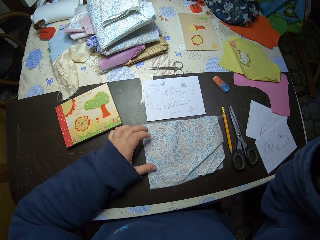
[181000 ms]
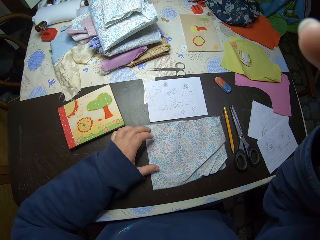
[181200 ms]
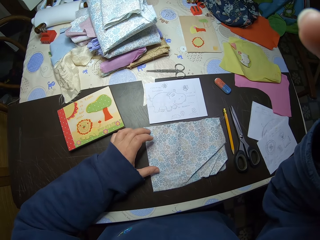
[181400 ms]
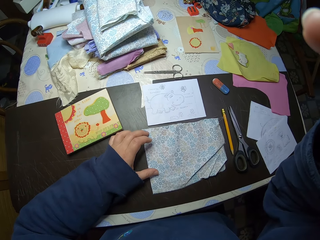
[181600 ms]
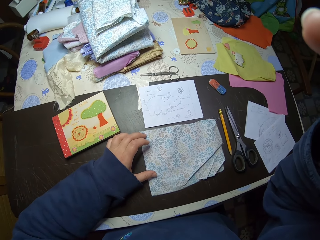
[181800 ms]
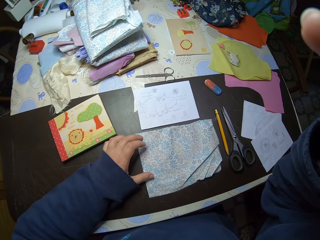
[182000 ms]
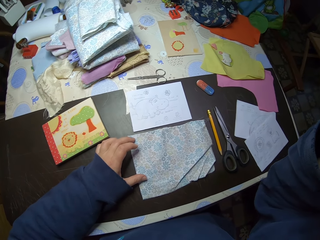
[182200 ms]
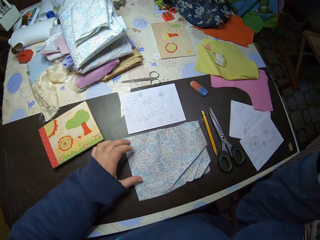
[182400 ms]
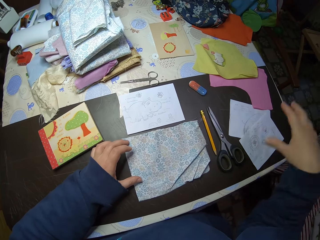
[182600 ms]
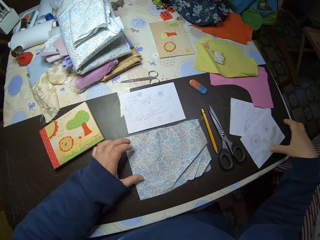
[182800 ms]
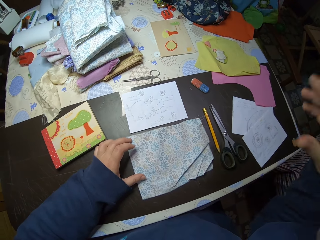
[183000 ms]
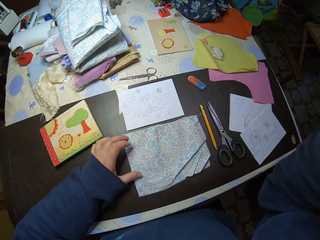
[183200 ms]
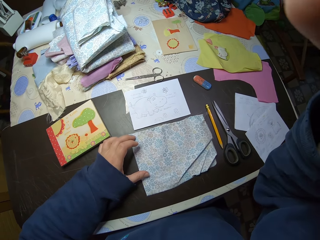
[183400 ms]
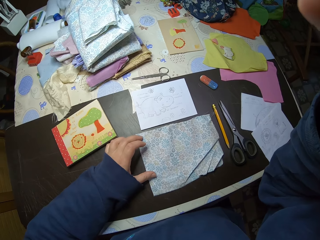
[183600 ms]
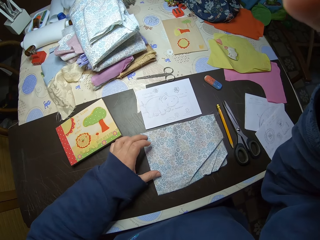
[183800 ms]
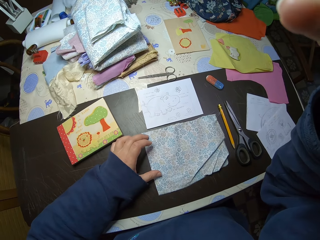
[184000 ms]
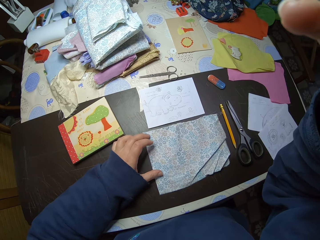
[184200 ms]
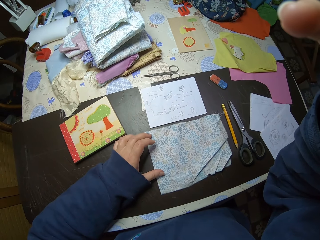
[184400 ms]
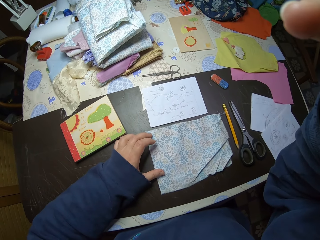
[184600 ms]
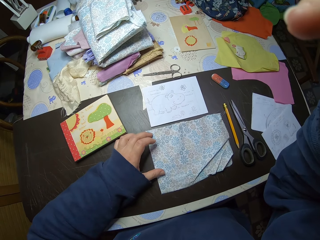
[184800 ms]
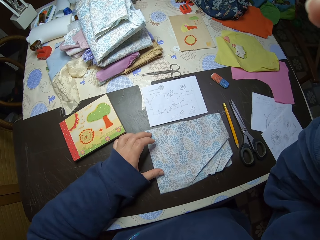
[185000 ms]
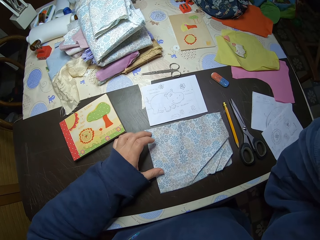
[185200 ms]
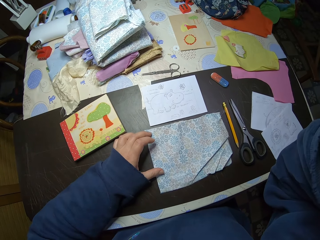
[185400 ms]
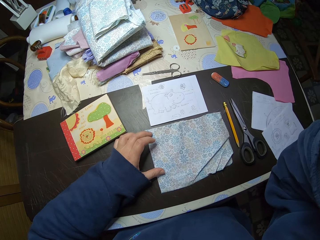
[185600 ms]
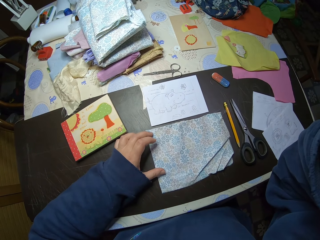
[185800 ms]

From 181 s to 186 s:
The camera wearer touches her head with her right hand. She adjusts her headgear. She tries touching the table. She touches her head with her right hand.
